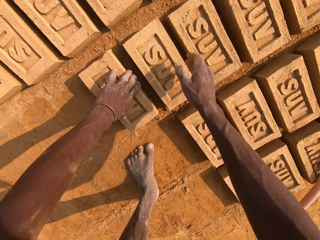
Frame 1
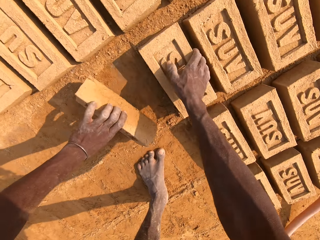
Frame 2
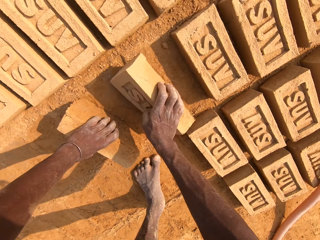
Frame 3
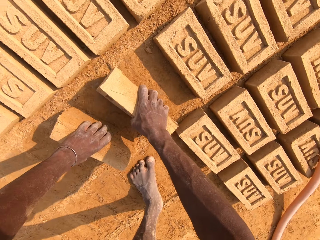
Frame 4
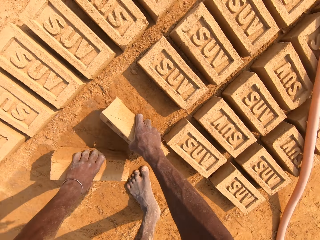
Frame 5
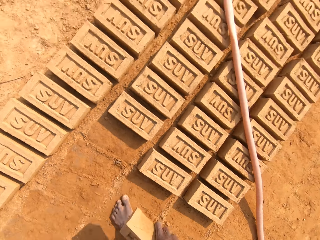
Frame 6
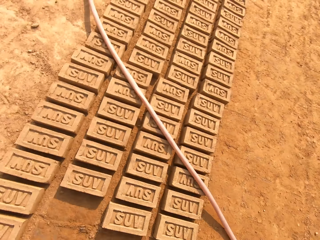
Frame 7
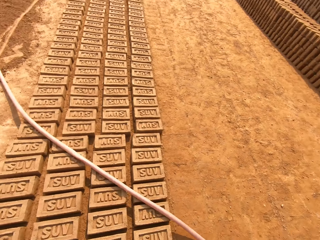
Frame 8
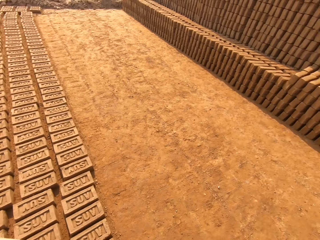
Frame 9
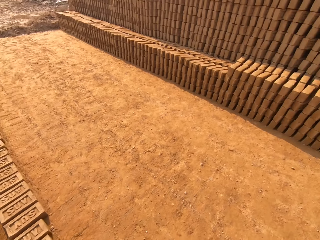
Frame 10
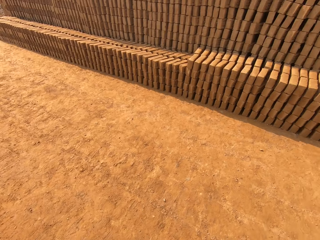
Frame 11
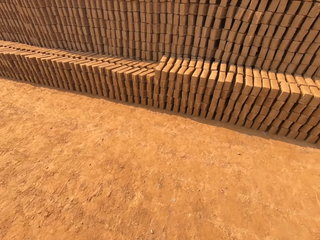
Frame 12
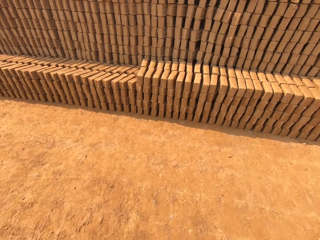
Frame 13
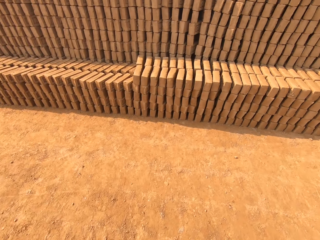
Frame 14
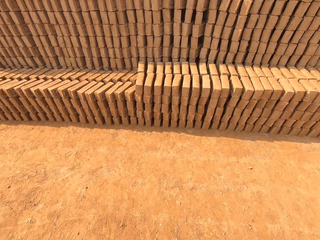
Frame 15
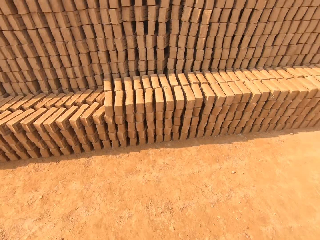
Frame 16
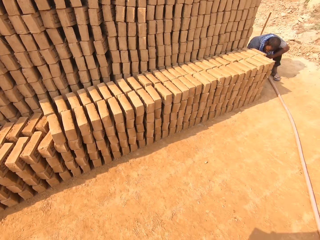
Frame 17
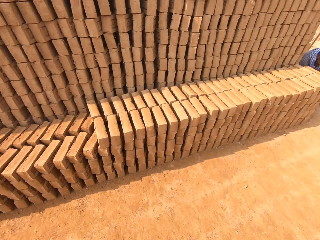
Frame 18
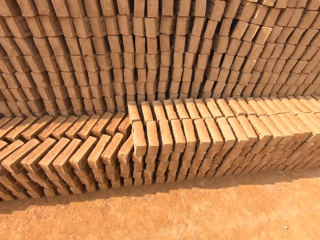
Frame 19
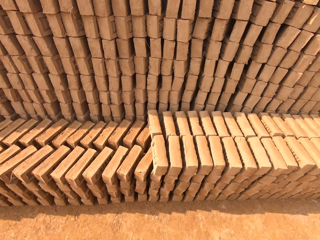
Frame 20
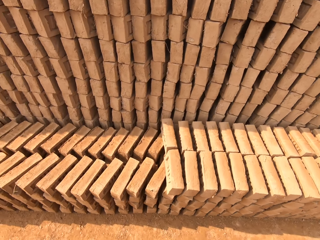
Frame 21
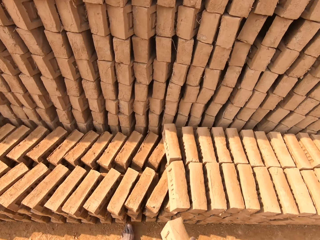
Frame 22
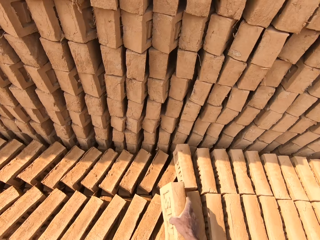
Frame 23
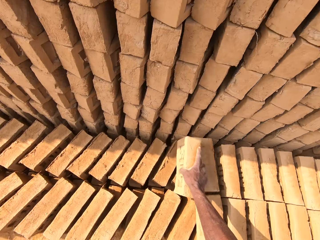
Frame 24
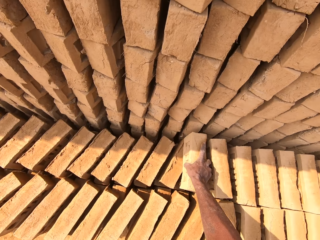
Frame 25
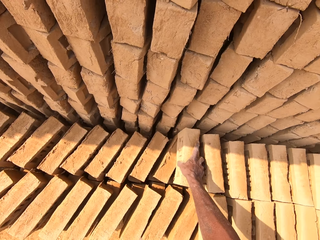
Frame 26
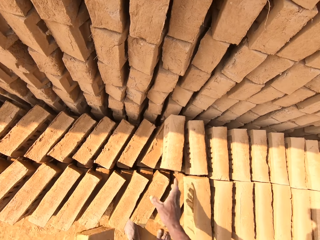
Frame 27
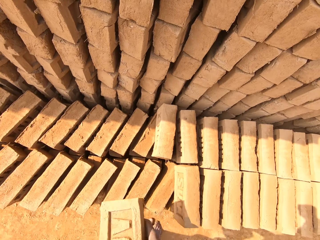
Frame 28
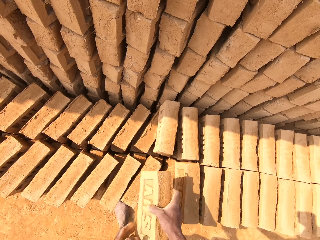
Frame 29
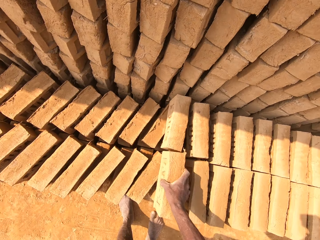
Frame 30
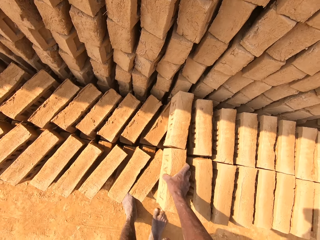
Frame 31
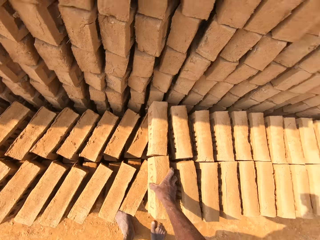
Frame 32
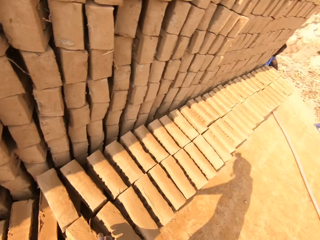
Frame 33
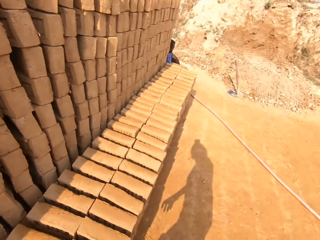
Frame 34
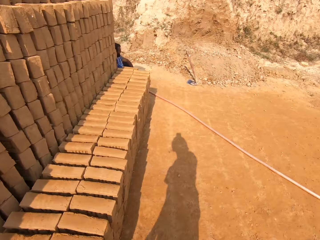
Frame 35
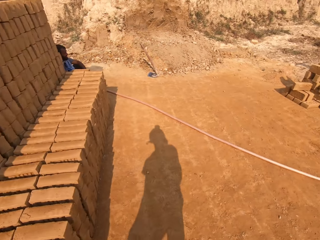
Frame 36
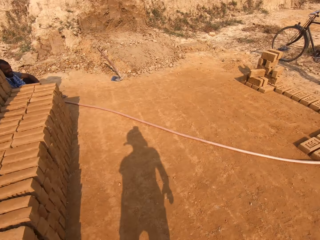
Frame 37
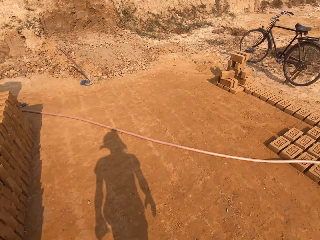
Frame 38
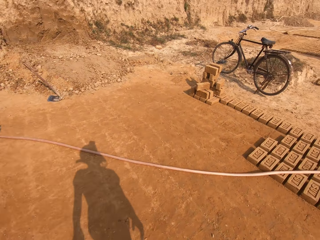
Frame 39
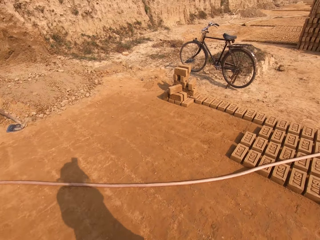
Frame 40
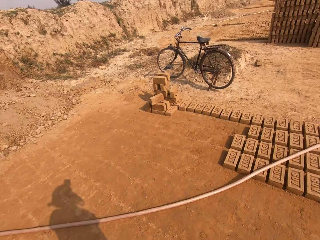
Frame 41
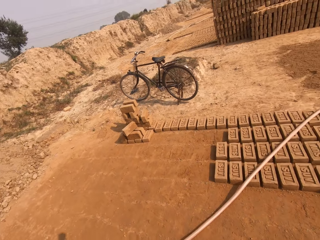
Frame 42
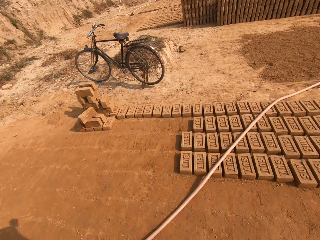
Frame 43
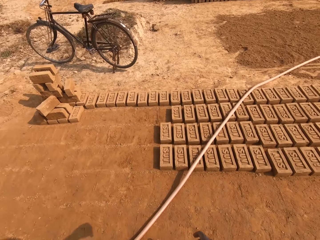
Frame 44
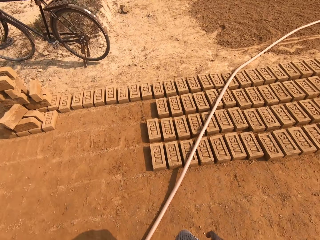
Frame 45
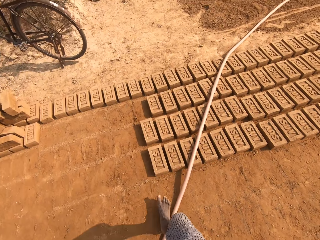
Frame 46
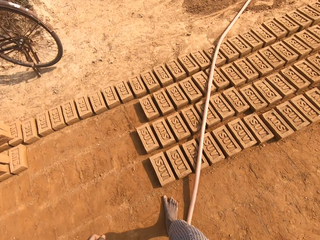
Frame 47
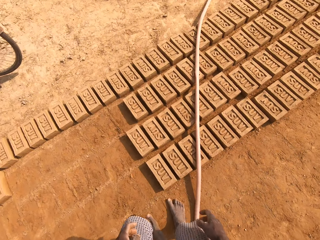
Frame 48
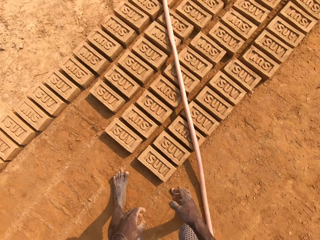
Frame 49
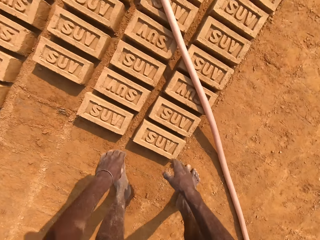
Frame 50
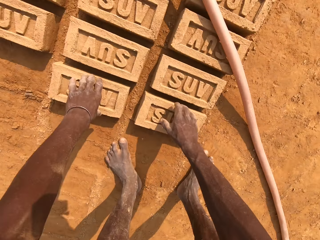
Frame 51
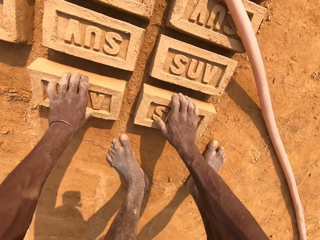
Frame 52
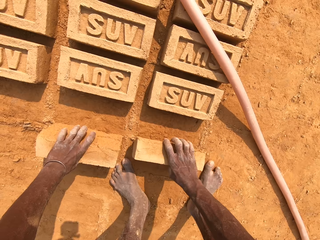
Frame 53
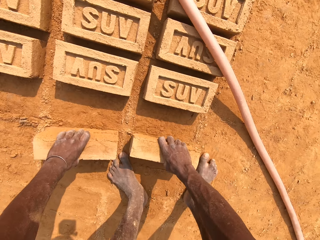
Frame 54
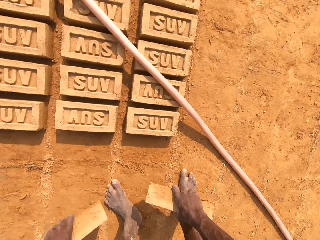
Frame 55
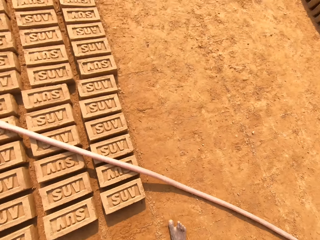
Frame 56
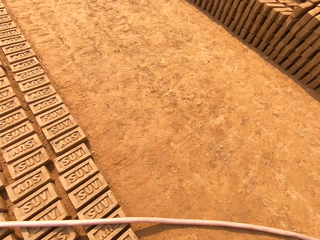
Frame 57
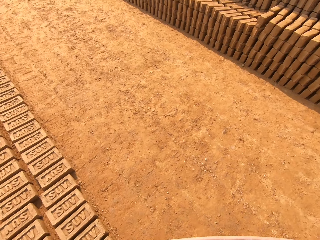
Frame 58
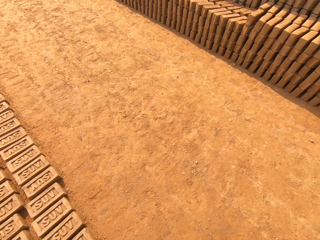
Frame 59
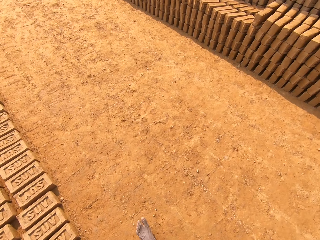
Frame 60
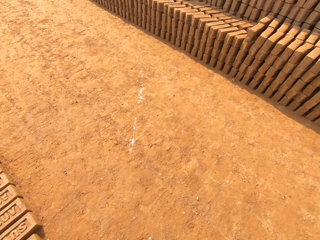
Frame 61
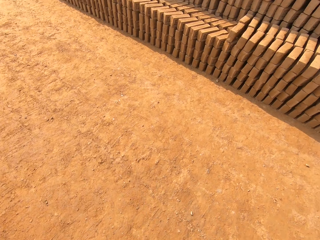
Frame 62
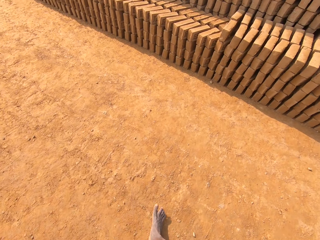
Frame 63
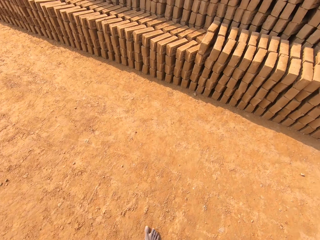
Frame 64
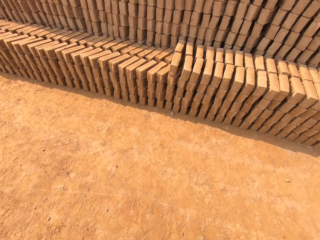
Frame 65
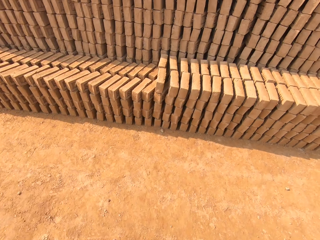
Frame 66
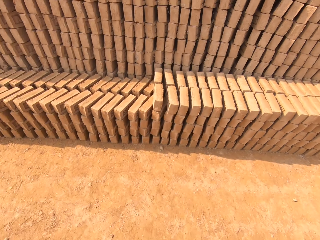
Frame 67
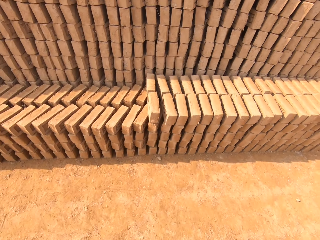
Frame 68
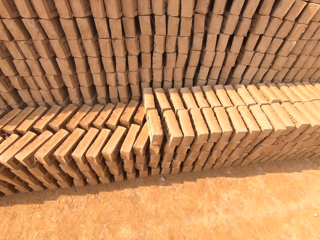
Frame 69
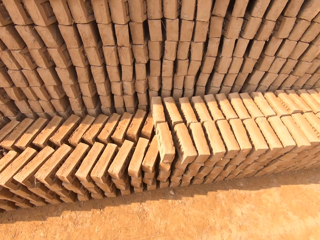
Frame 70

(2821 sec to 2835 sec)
The camera wearer picks up a brick from the floor with his left hand. He picks up a brick from the floor with his right hand. He walks around the field. A man sits on the field. The camera wearer drops the brick in his right hand on a pile of bricks. He passes the brick from his left hand to his right hand. He drops the brick in his right hand on the pile of bricks. The man sits on the field. The camera wearer walks around the field. He picks up a brick from the floor with his left hand. He picks up a brick from the floor with his right hand. He walks around the field. He spits on the ground.

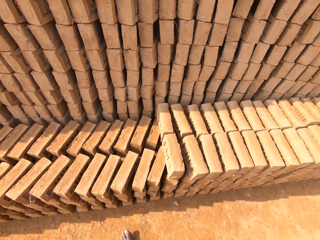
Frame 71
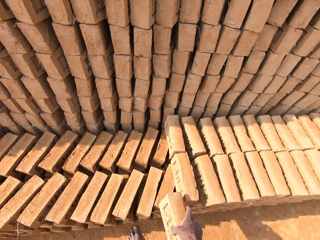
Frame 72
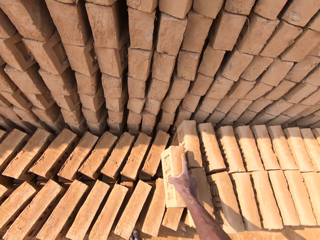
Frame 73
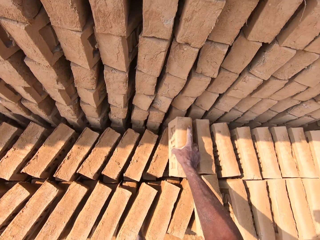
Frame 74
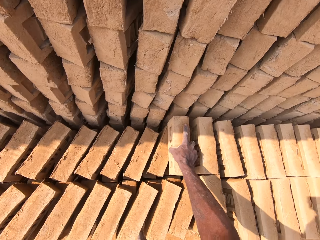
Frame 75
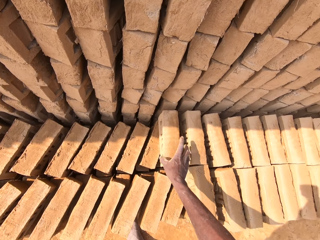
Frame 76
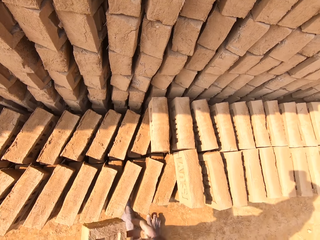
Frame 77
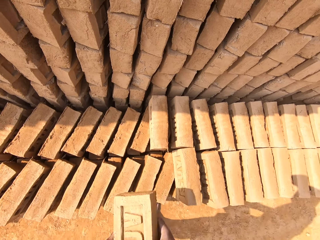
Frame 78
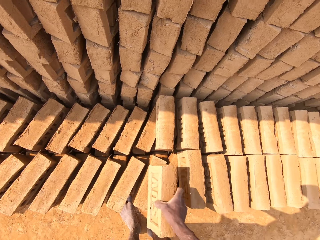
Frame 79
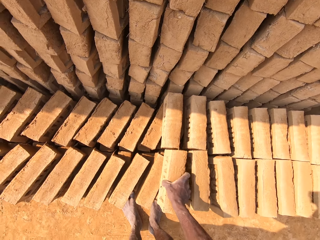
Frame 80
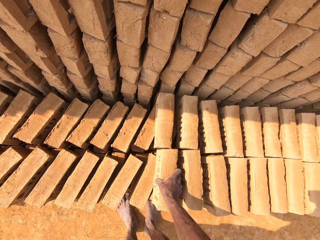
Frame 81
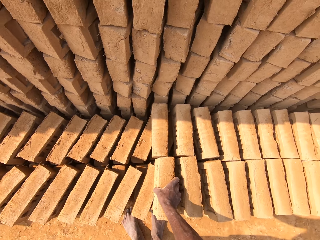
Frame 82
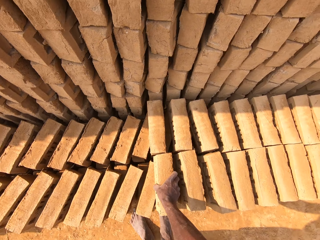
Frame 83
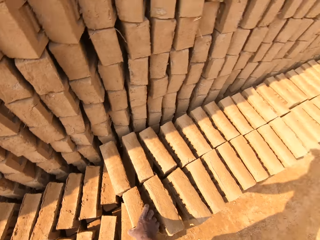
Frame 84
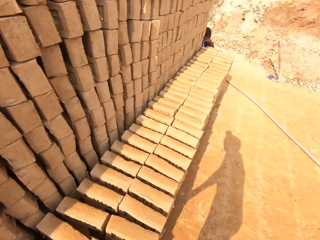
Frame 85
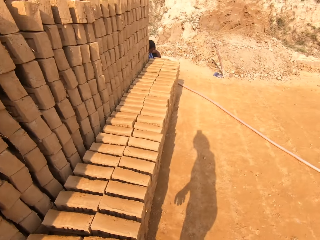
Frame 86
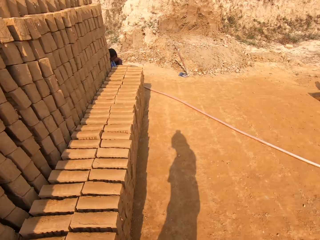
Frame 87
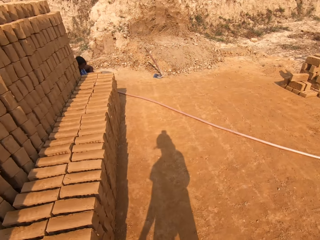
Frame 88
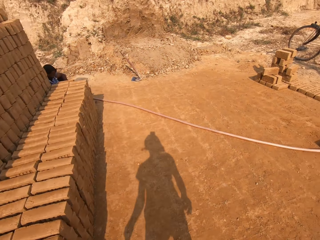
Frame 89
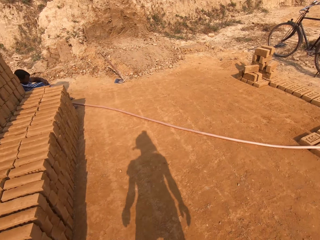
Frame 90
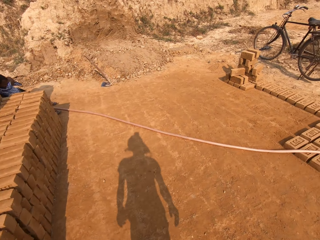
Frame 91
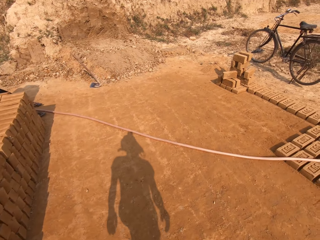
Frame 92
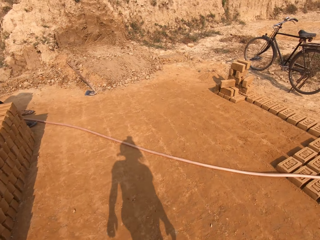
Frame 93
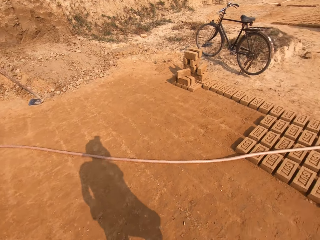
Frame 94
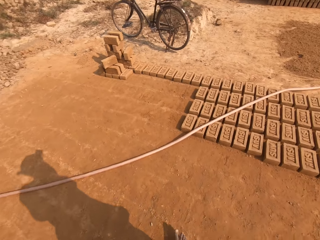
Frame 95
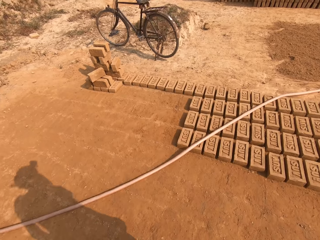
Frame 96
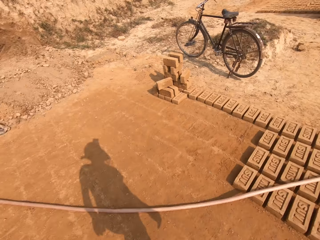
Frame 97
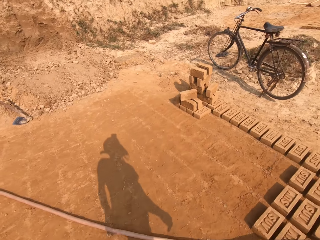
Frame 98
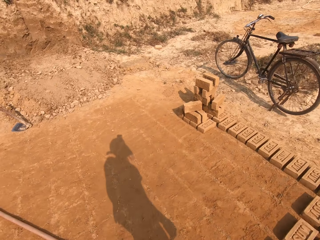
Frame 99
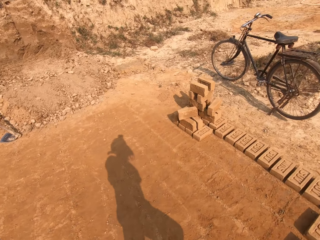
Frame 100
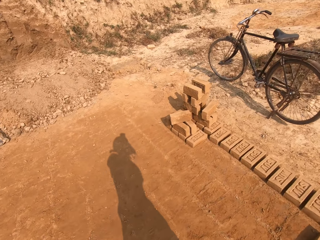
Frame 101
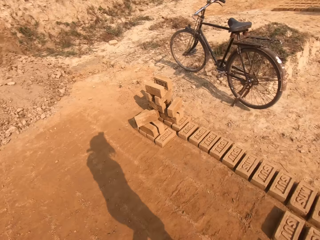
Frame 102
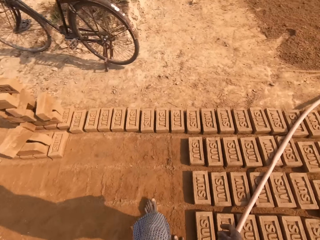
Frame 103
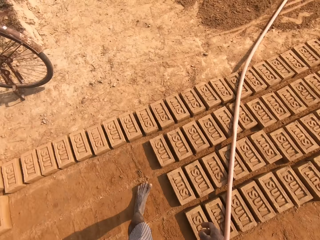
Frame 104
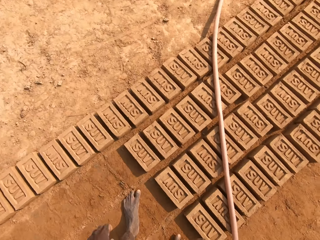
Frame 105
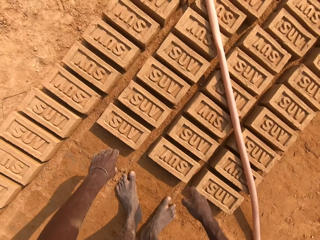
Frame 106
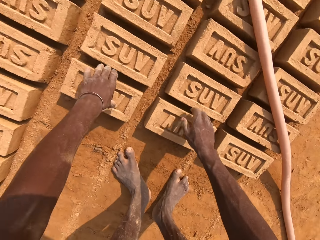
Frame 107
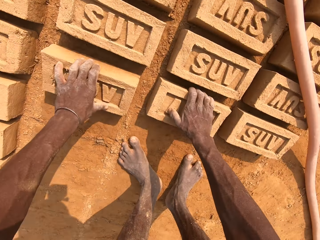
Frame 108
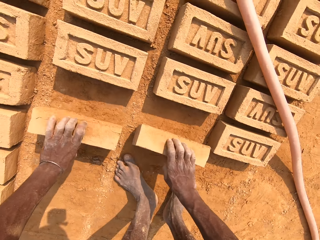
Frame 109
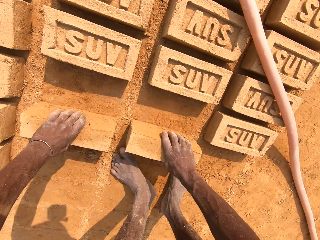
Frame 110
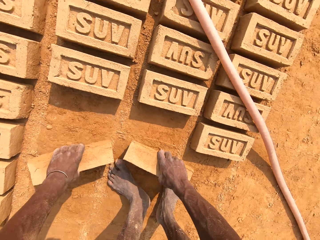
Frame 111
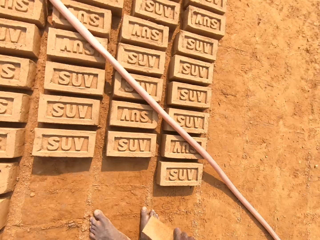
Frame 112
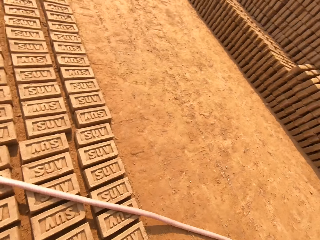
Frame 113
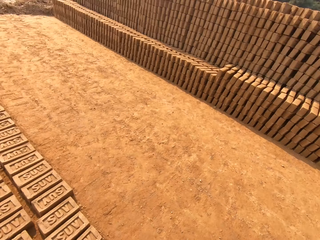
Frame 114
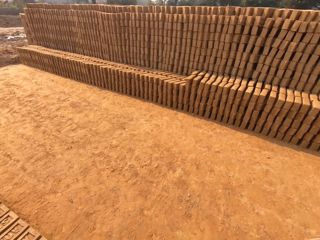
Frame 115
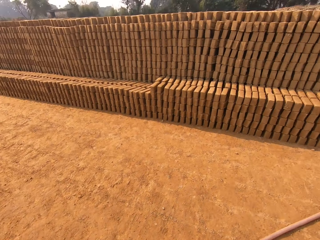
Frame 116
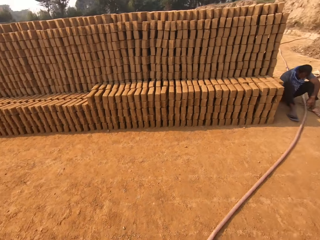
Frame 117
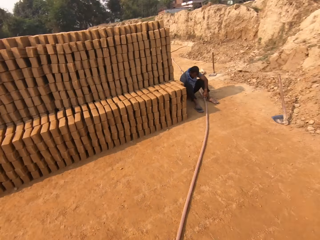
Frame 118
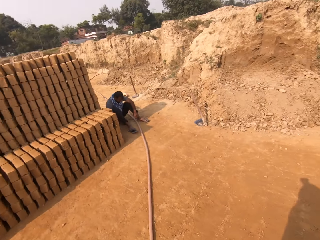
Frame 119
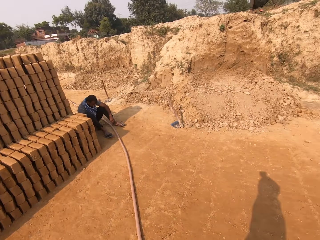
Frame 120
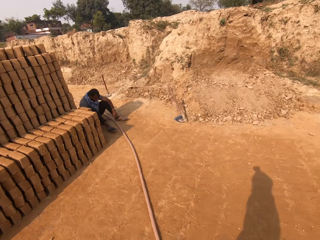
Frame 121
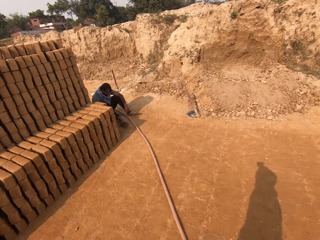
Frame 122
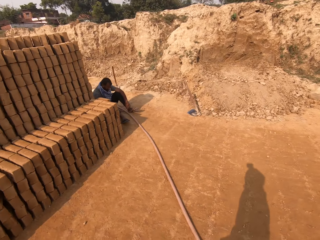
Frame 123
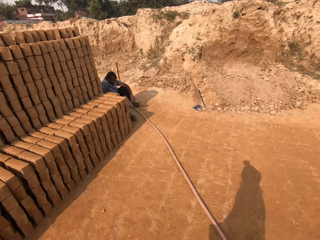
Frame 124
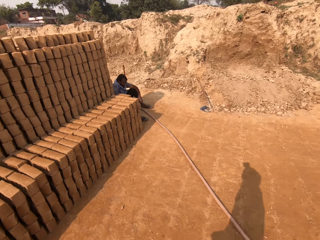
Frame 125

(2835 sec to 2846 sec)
The camera wearer drops the brick in his right hand on a pile of bricks. He passes the brick from his left hand to his right hand. He drops the brick in his right hand on the pile of bricks. A man sits on the field. The camera wearer walks around the field. He picks up a brick from the floor with his right hand. He picks up a brick from the floor with his left hand. He walks around the field. The man sits on the field.
